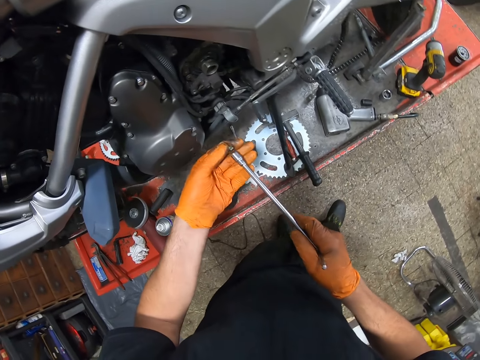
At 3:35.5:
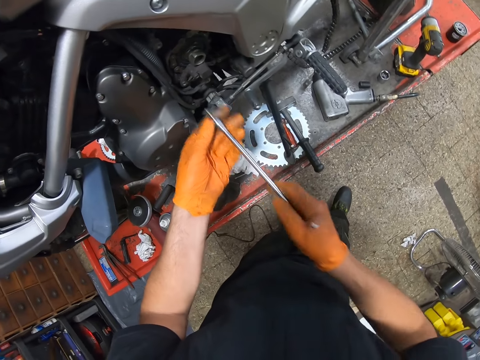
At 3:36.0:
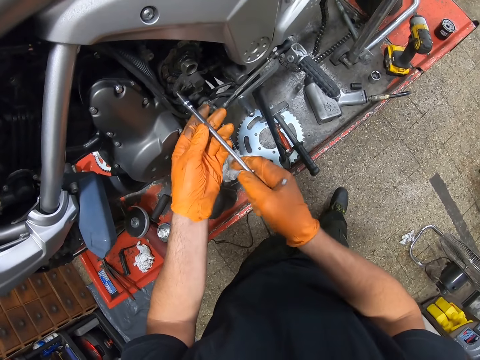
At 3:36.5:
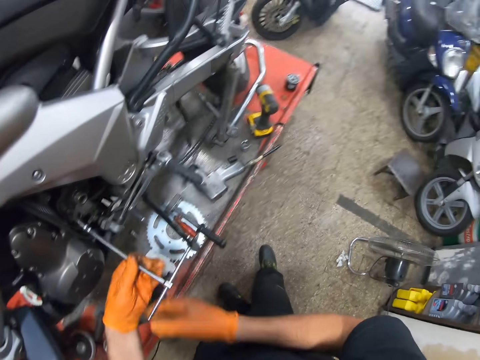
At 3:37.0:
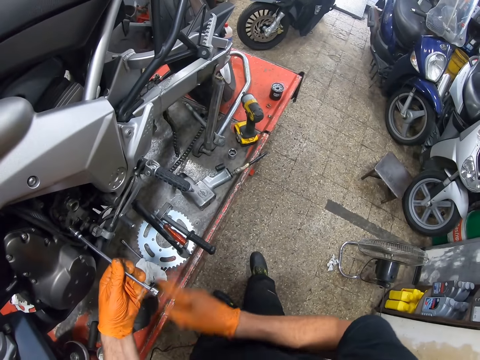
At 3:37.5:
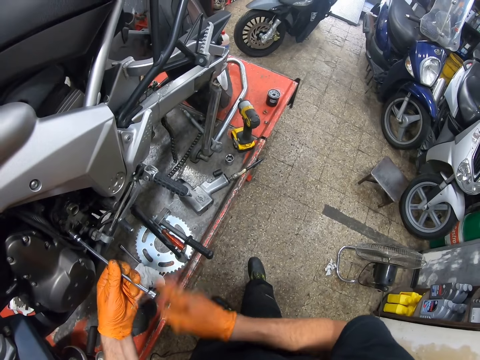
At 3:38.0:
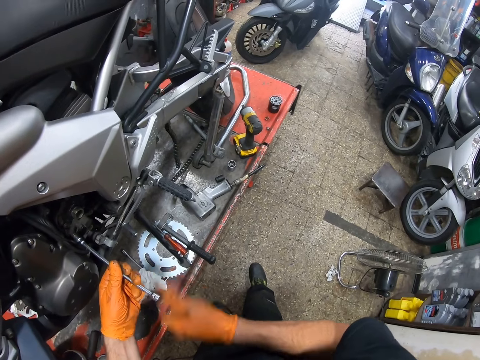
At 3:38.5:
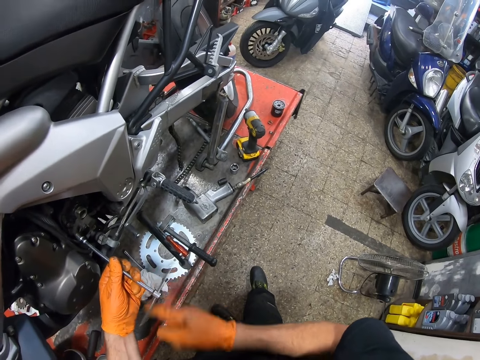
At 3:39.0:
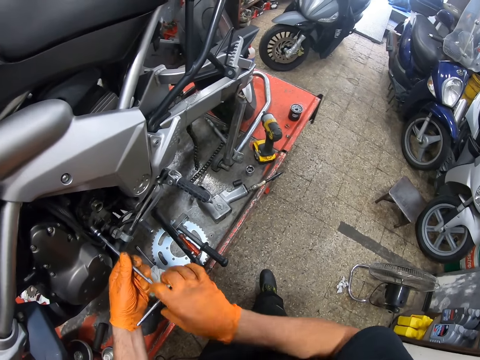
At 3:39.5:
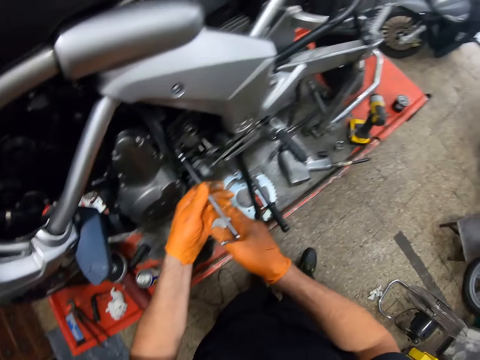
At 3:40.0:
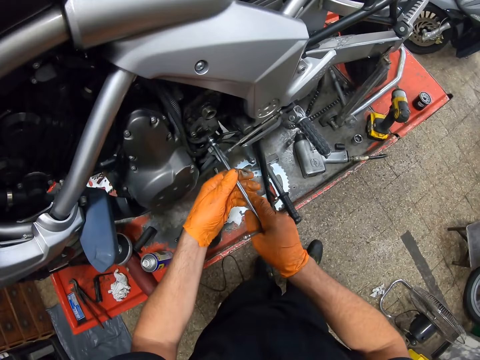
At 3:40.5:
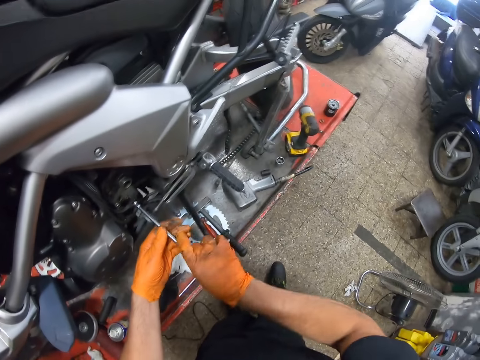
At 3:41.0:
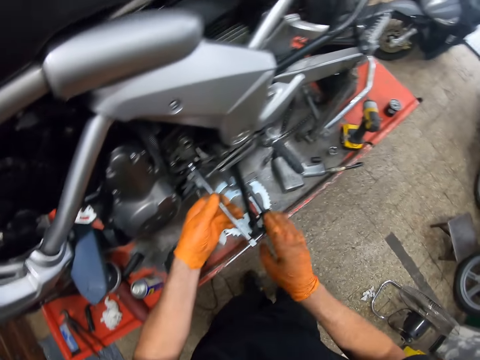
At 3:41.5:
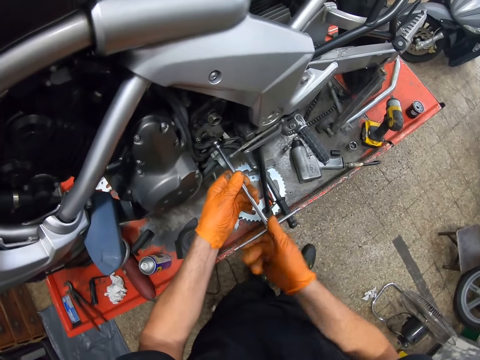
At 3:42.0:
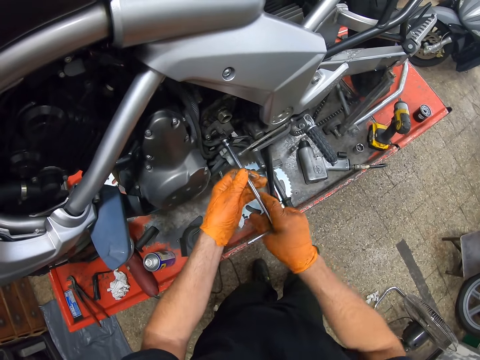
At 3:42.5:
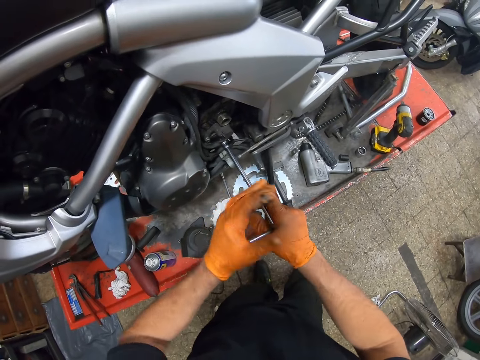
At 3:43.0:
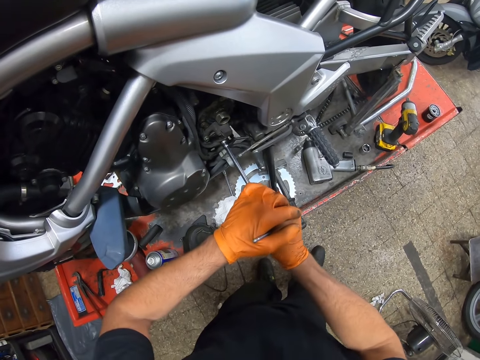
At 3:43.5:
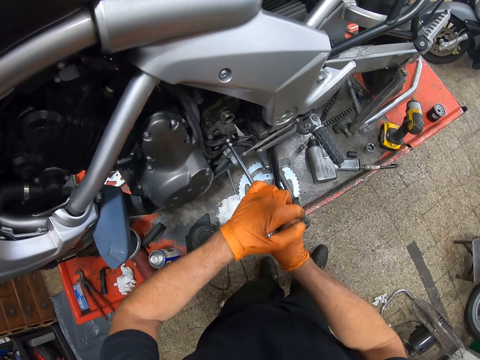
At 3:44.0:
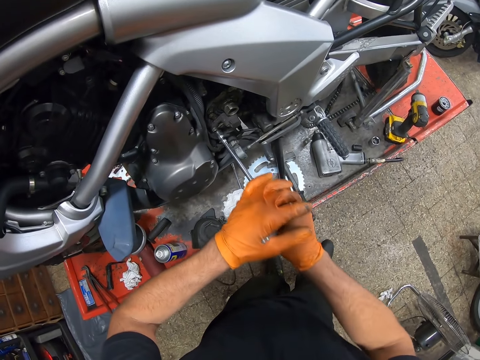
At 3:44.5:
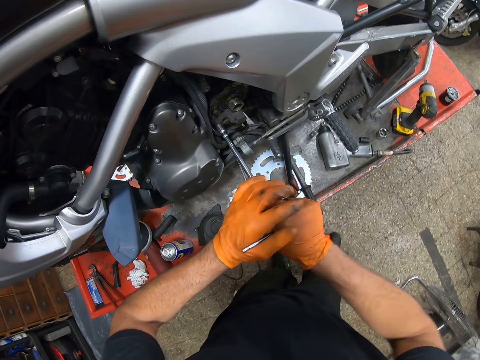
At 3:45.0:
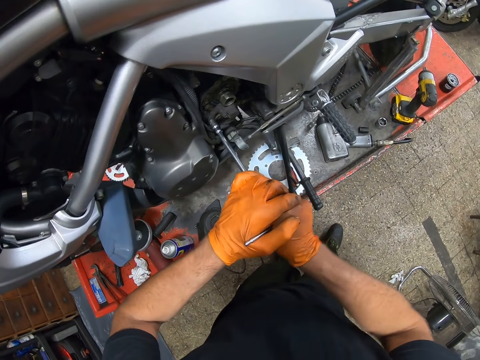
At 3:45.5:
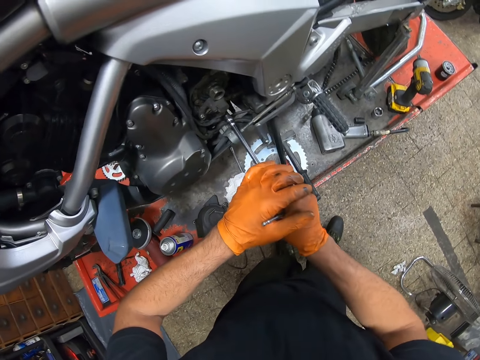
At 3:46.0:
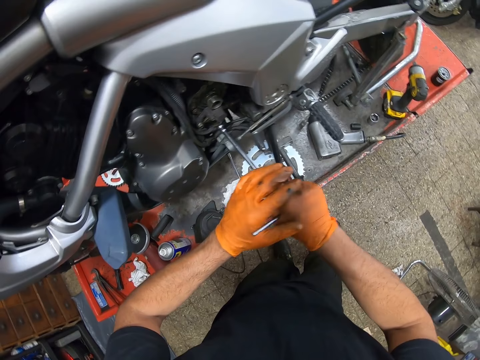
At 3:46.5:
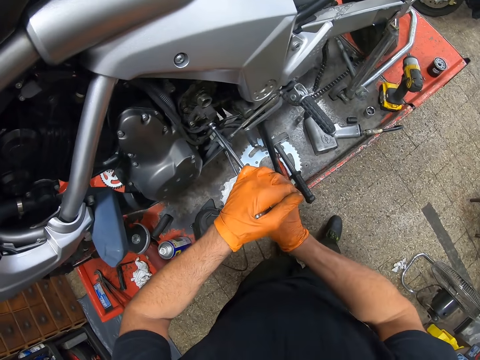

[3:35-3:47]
The camera wearer inserts another bolt into the bolt tightener with his left hand. He inserts the bolt in the bolt tightener into the motorcycle part with both hands. He screws the bolt into the motorcycle part with the bolt tightener. He tightens other bolts with the bolt tightener in both hands.

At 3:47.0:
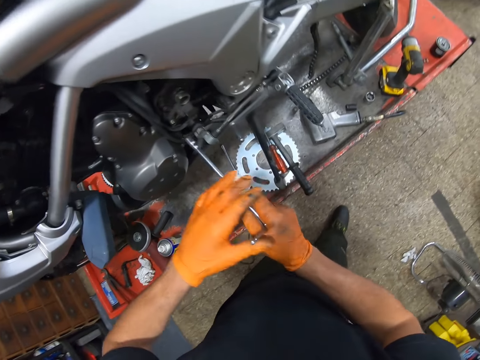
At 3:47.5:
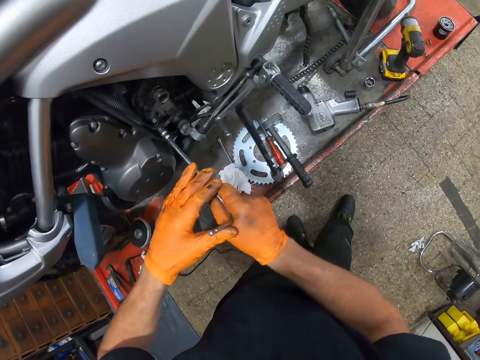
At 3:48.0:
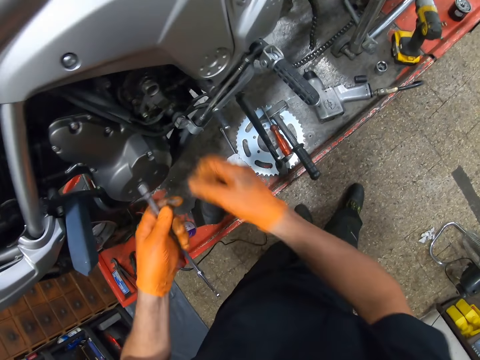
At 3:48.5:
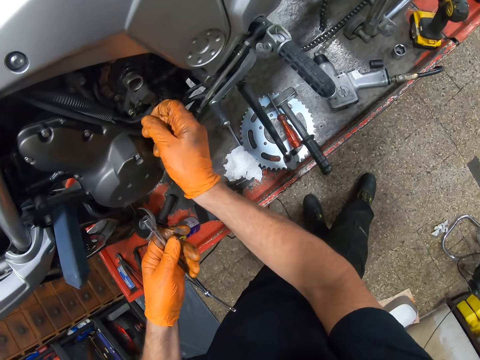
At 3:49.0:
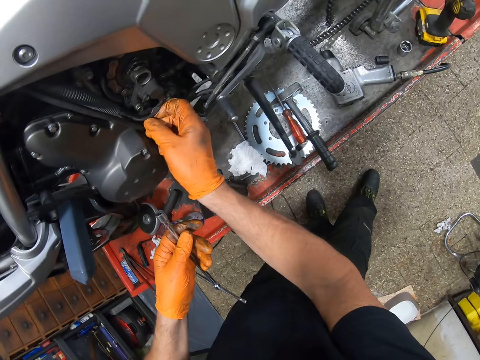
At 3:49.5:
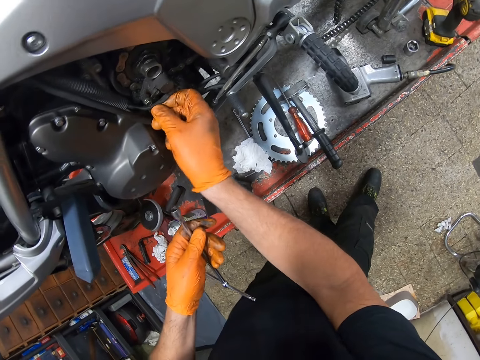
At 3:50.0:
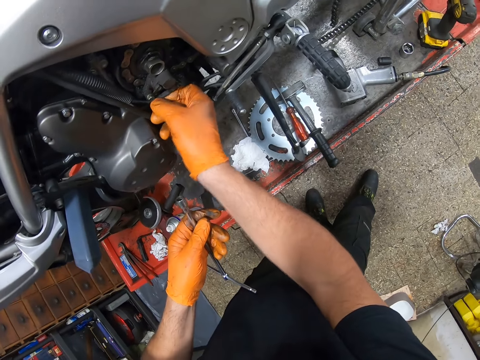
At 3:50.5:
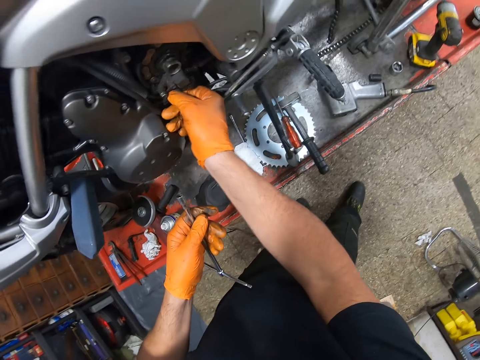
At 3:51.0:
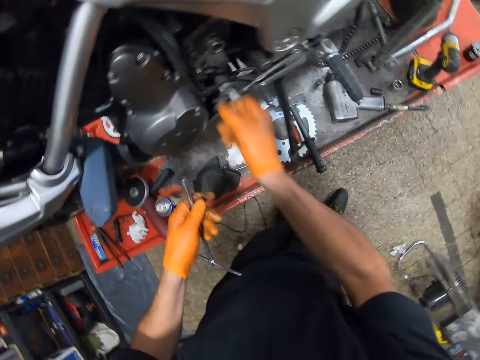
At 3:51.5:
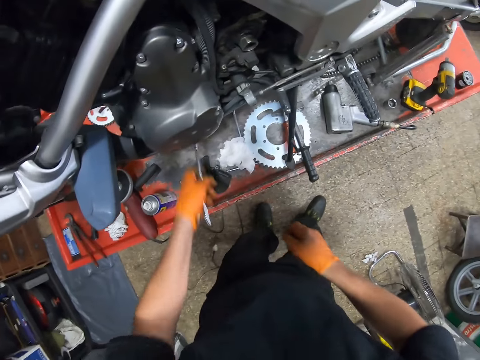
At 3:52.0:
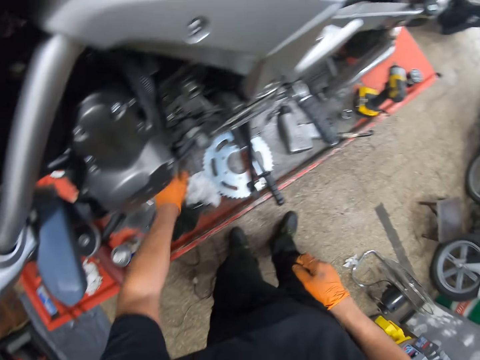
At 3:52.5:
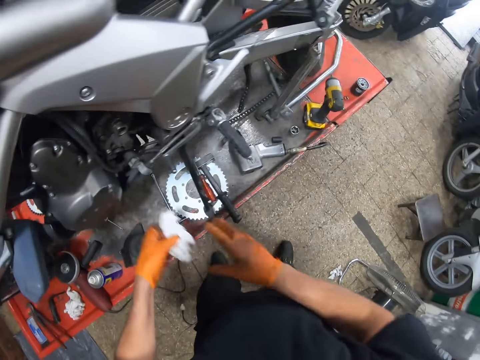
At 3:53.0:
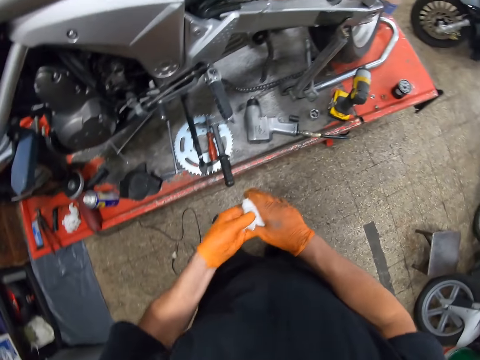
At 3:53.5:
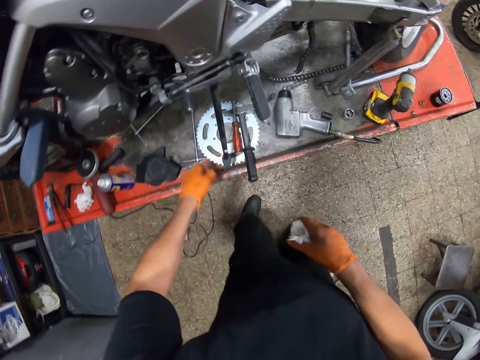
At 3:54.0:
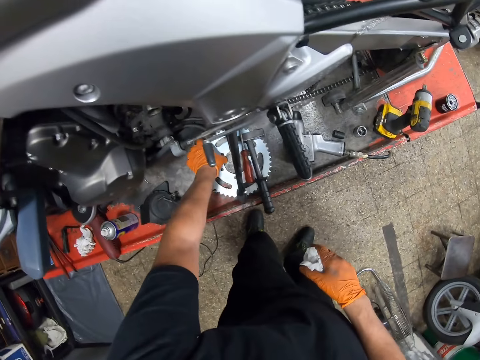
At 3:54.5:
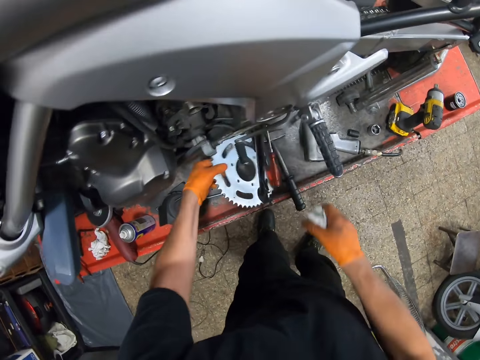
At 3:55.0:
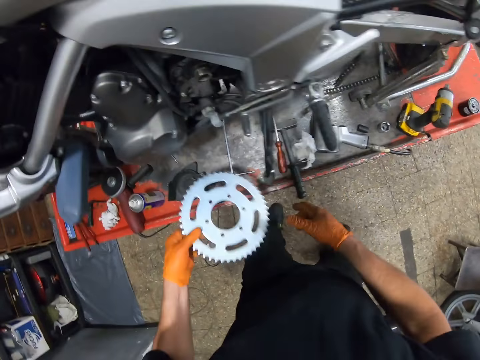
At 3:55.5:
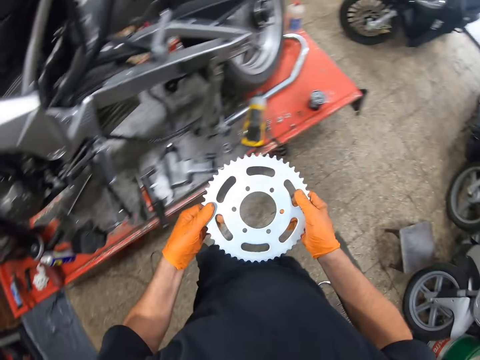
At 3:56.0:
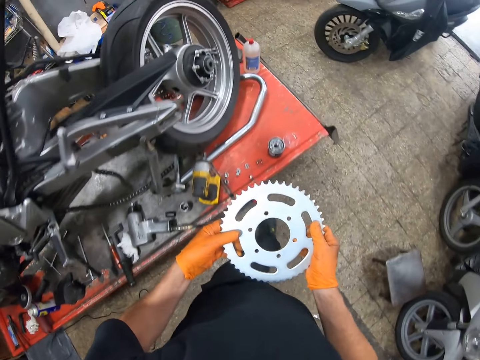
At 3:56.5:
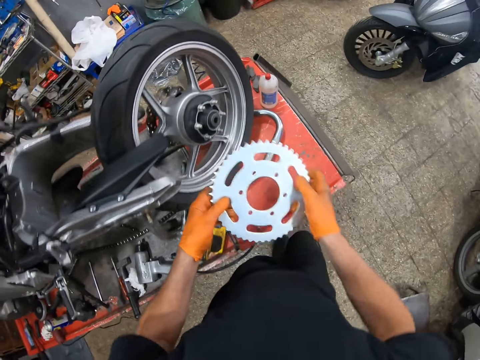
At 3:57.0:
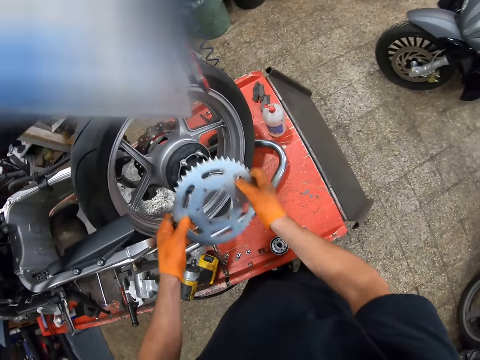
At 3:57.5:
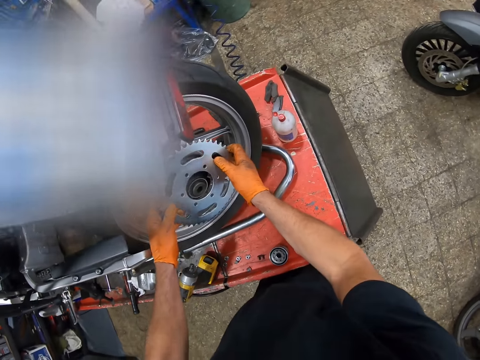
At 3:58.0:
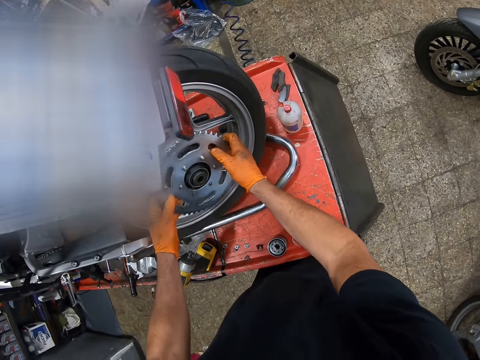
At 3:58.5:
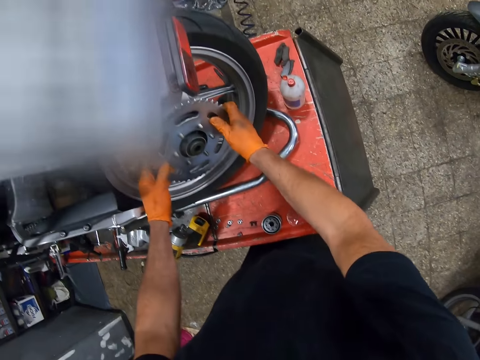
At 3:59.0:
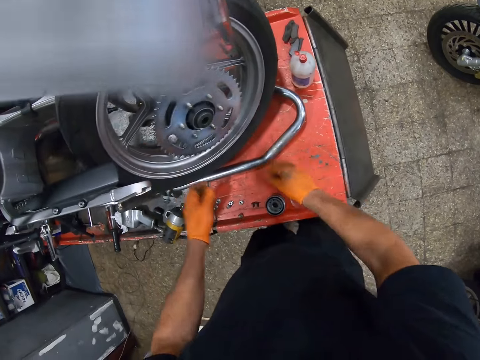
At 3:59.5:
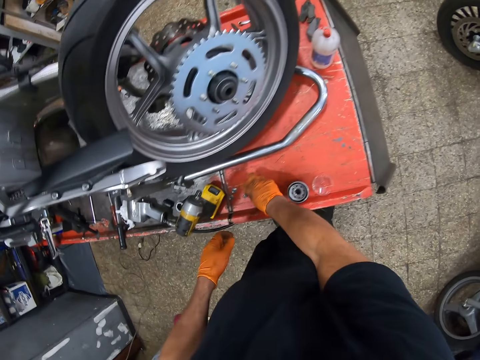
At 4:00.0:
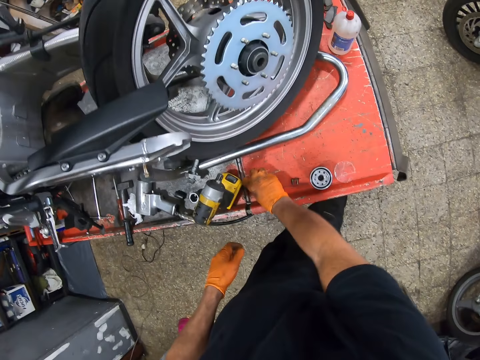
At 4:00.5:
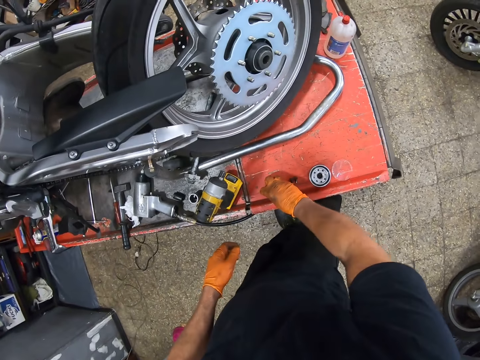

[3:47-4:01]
The camera wearer adjusts the motorcycle part with his right hand. He drops the bolt tightener onto the car lift with his left hand. He picks up the tissue paper from the car lift with his left hand. He wipes his hands with the tissue paper. He picks up the motorcycle wheel disc from the car lift with his left hand. He drops the tissue paper onto the car lift with his right hand. He holds the motorcycle wheel disc with both hands. He inserts the motorcycle wheel disc into the motorcycle wheel with both hands. He picks nuts from the car lift with his right hand into his left palm.
